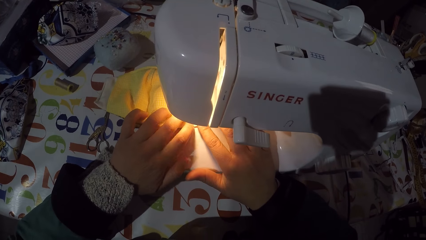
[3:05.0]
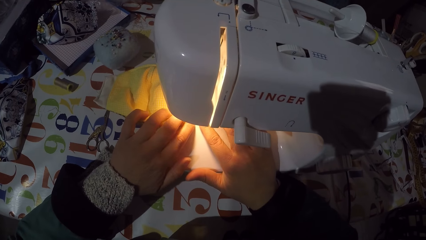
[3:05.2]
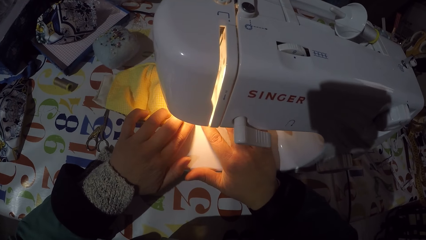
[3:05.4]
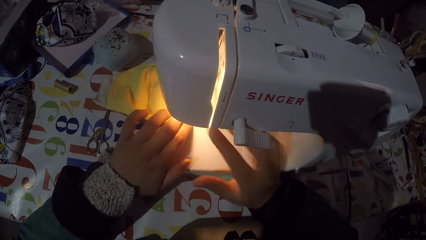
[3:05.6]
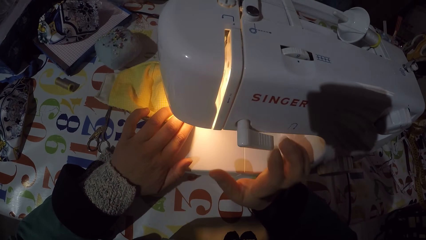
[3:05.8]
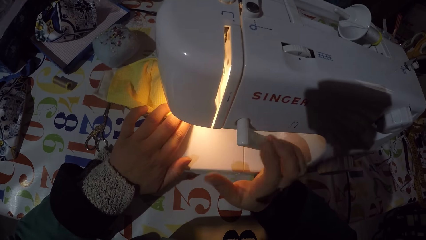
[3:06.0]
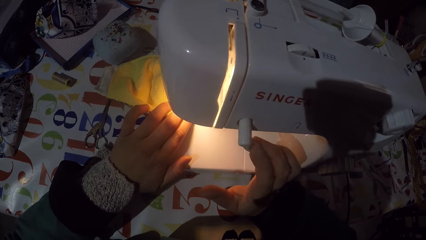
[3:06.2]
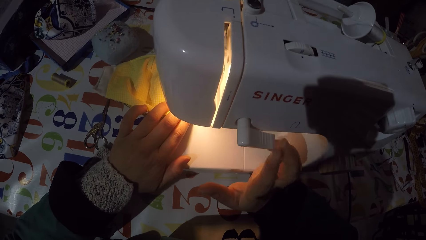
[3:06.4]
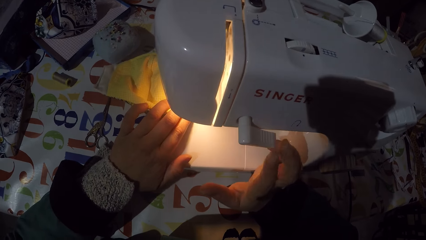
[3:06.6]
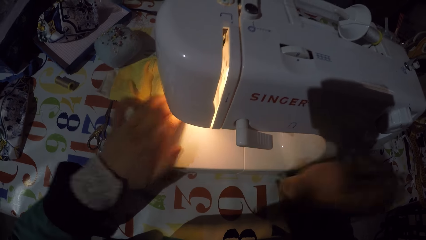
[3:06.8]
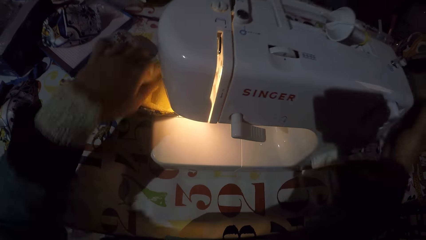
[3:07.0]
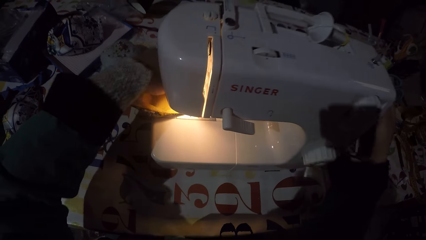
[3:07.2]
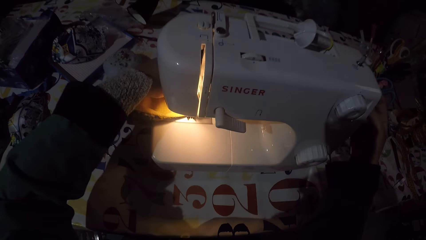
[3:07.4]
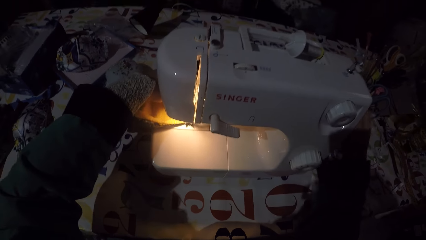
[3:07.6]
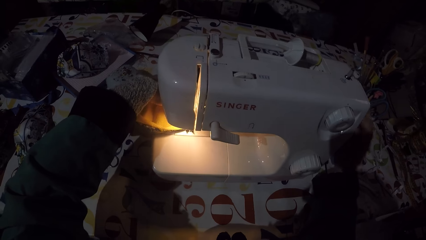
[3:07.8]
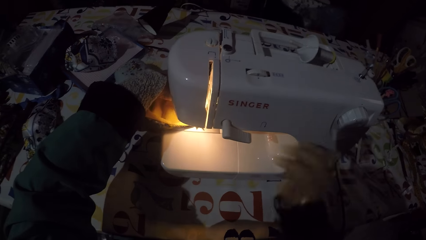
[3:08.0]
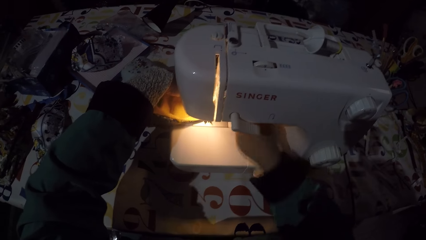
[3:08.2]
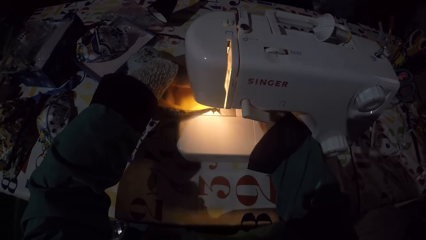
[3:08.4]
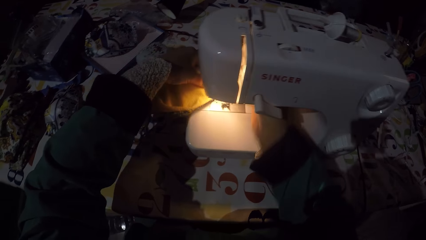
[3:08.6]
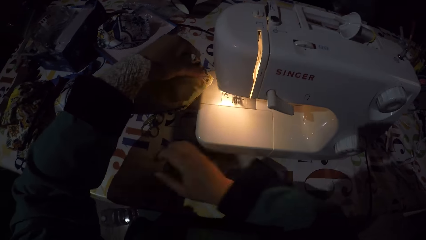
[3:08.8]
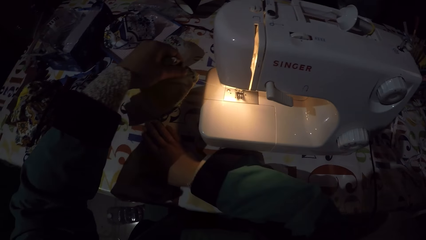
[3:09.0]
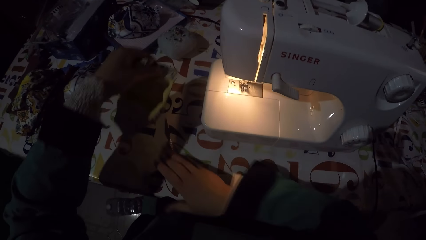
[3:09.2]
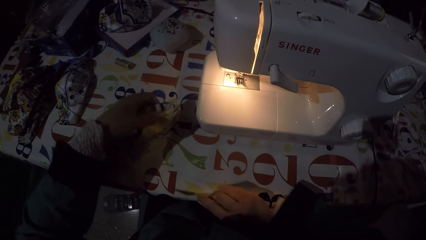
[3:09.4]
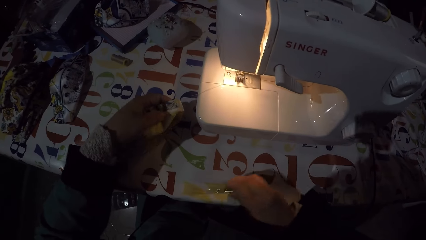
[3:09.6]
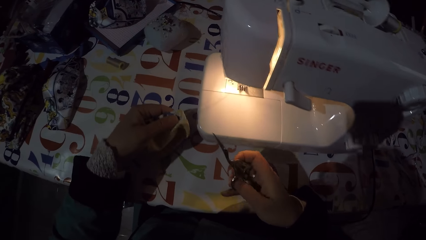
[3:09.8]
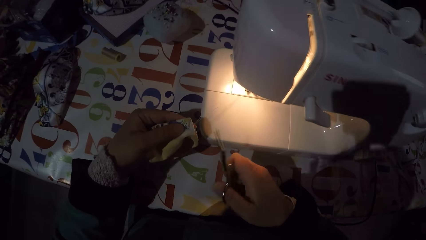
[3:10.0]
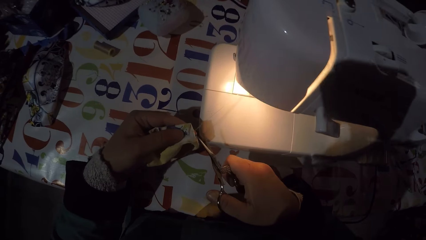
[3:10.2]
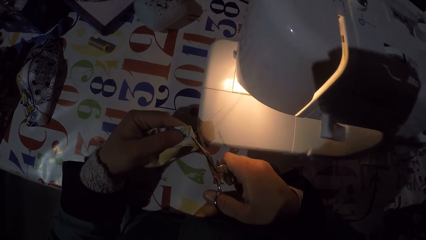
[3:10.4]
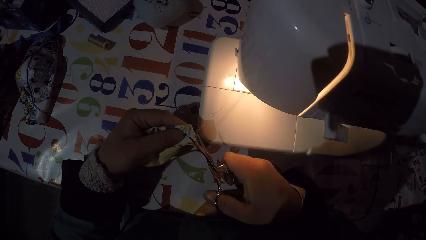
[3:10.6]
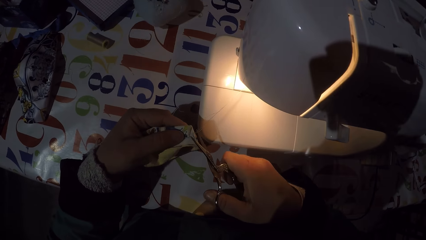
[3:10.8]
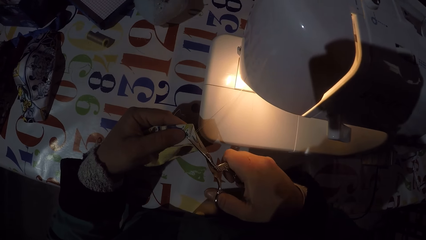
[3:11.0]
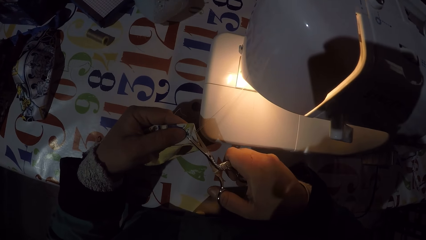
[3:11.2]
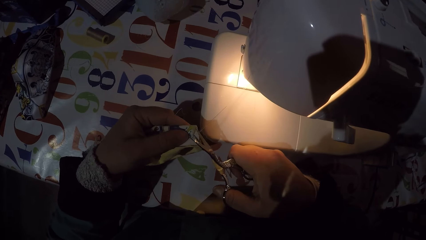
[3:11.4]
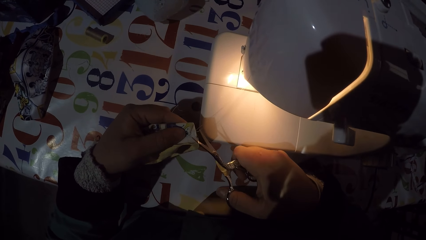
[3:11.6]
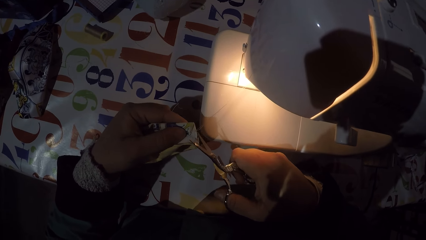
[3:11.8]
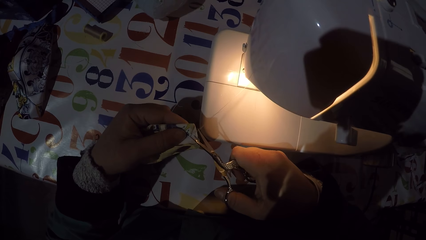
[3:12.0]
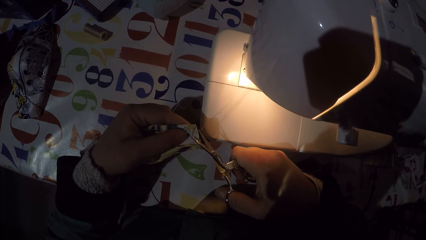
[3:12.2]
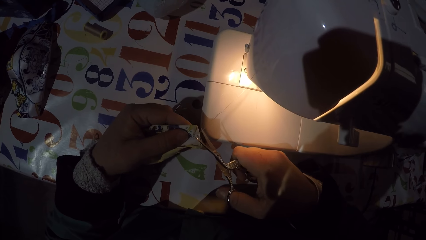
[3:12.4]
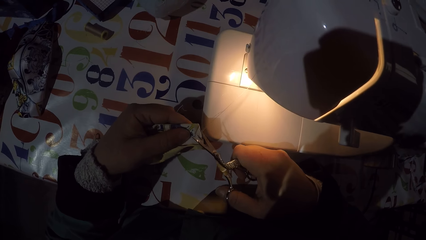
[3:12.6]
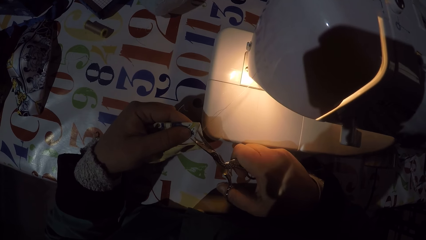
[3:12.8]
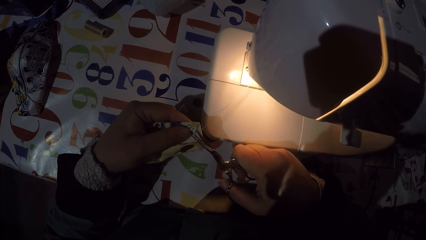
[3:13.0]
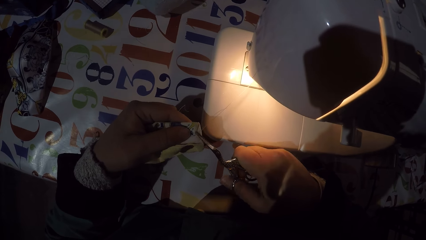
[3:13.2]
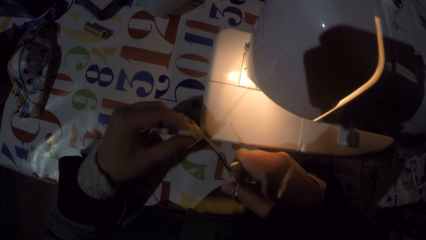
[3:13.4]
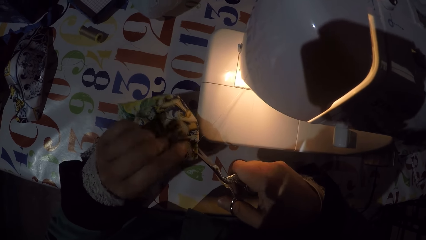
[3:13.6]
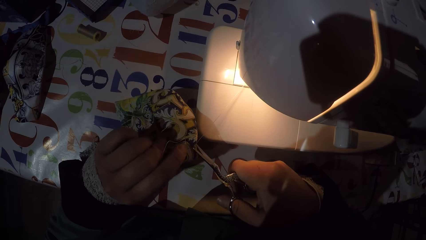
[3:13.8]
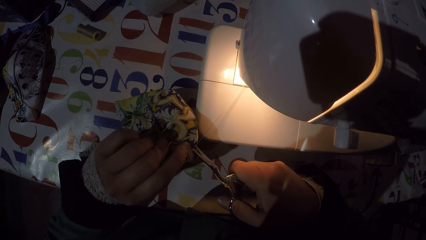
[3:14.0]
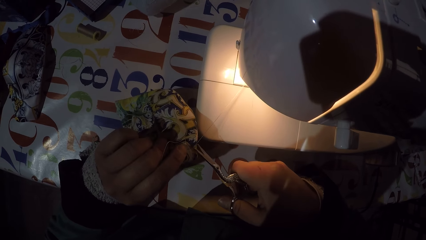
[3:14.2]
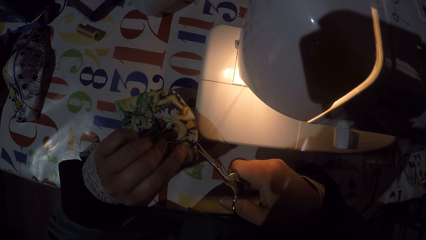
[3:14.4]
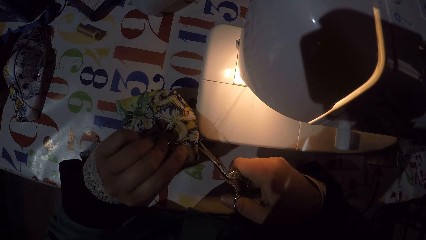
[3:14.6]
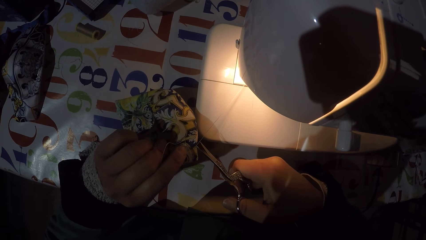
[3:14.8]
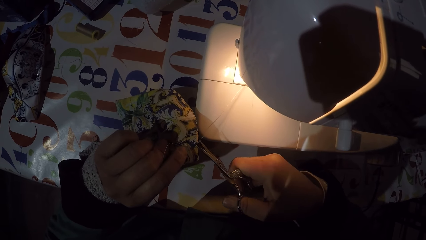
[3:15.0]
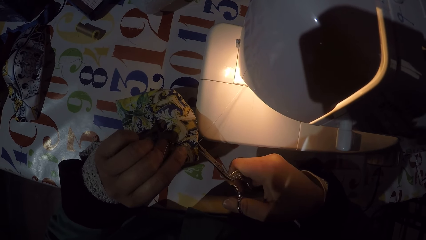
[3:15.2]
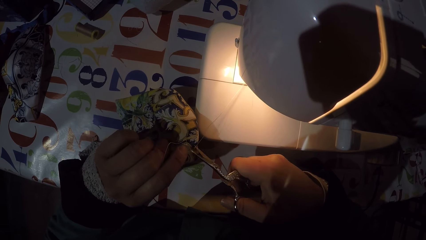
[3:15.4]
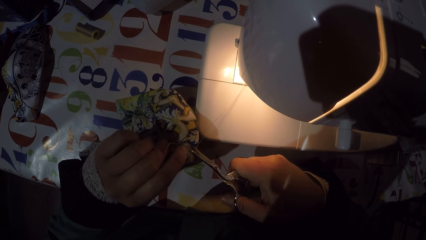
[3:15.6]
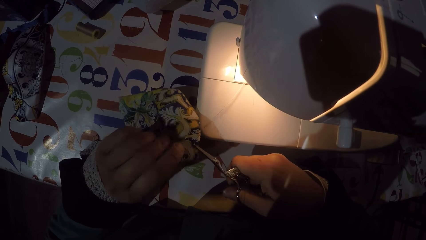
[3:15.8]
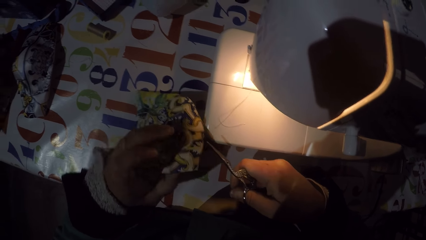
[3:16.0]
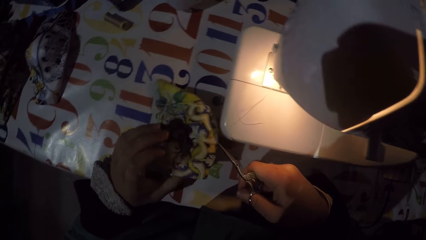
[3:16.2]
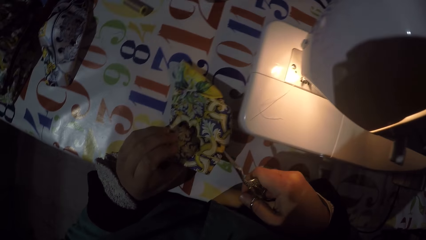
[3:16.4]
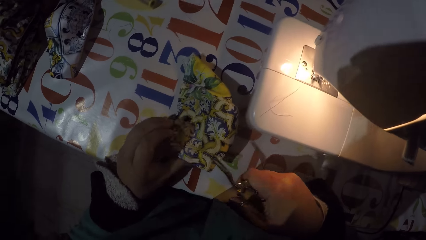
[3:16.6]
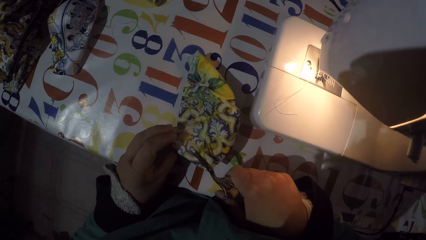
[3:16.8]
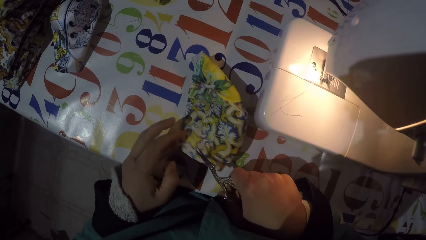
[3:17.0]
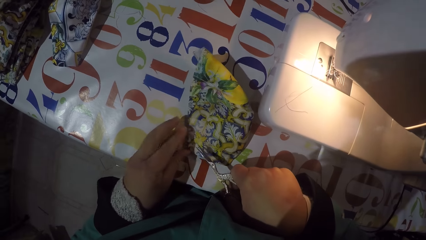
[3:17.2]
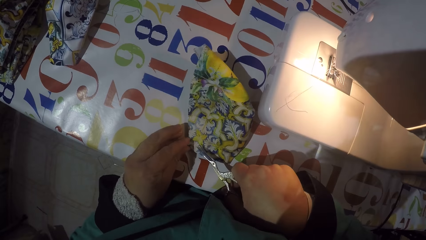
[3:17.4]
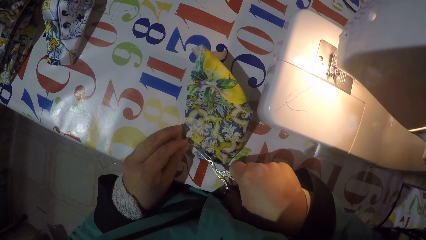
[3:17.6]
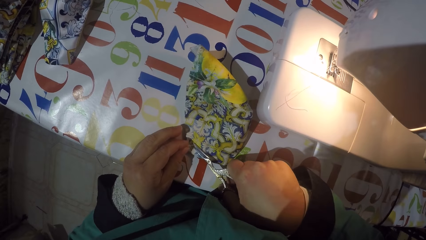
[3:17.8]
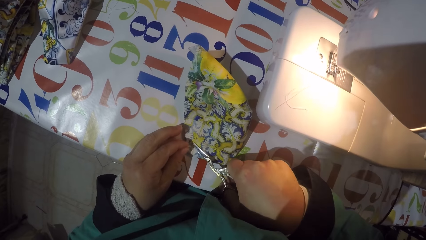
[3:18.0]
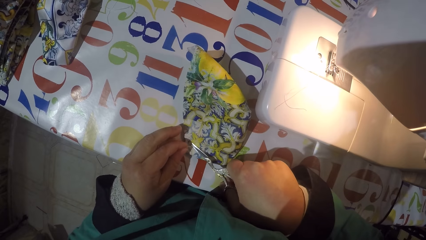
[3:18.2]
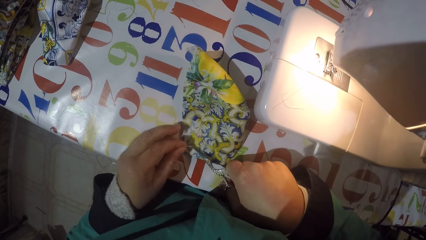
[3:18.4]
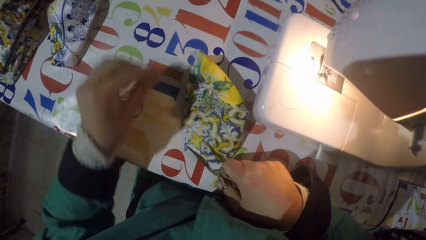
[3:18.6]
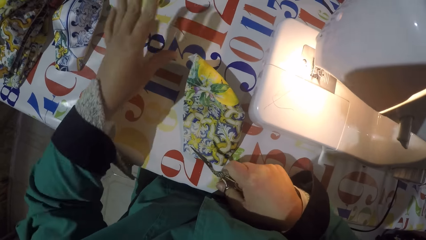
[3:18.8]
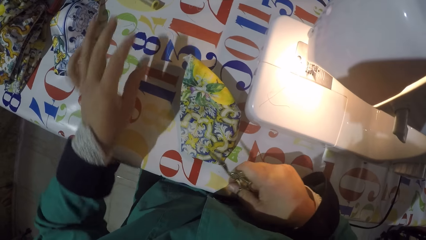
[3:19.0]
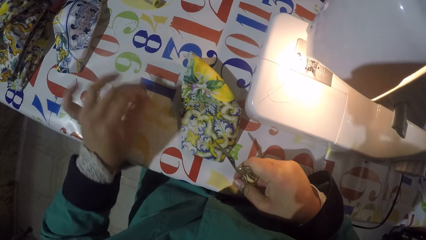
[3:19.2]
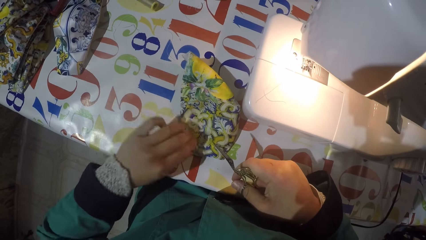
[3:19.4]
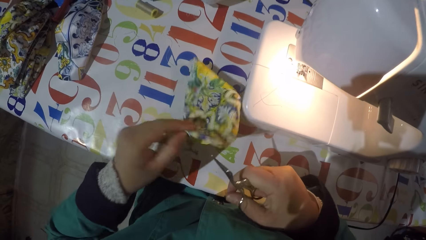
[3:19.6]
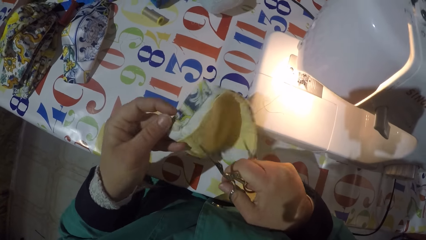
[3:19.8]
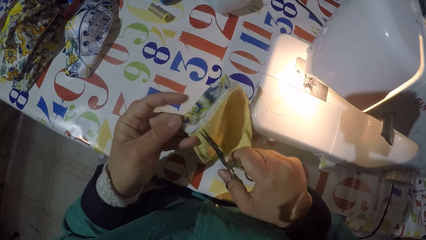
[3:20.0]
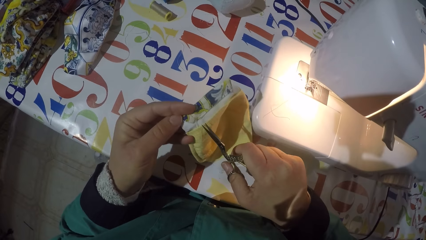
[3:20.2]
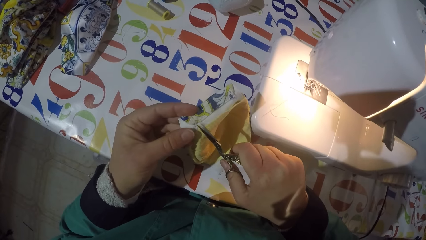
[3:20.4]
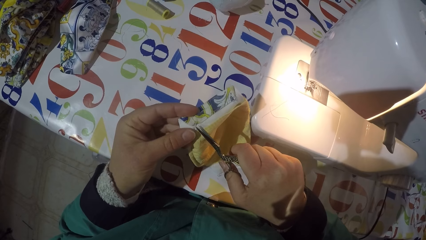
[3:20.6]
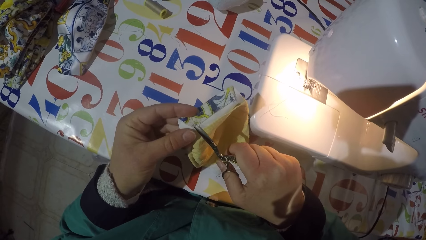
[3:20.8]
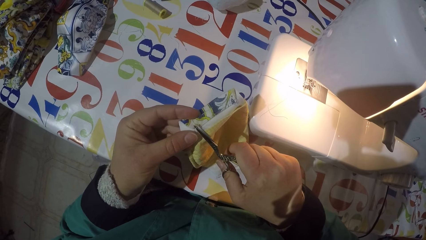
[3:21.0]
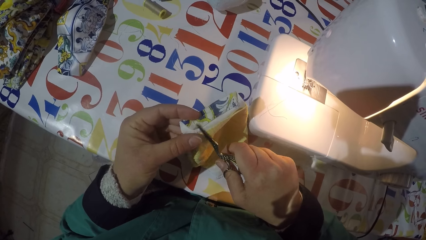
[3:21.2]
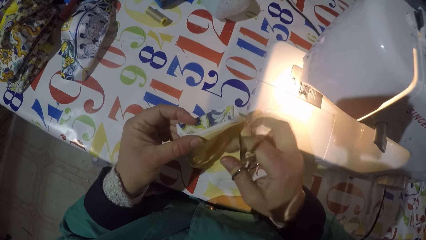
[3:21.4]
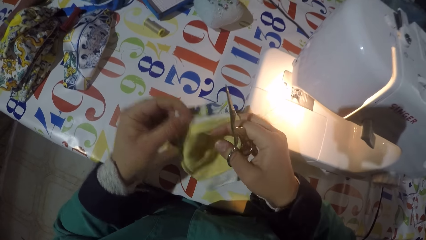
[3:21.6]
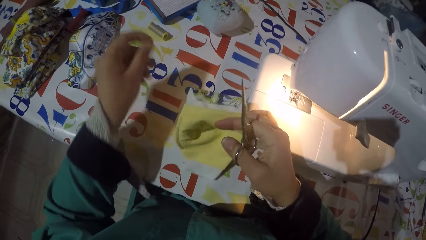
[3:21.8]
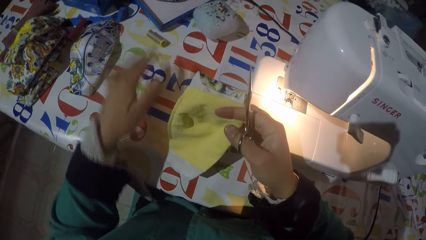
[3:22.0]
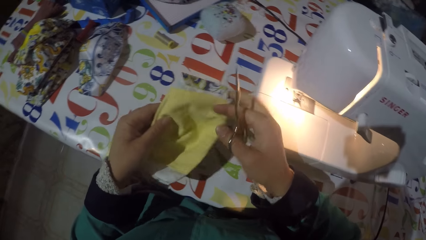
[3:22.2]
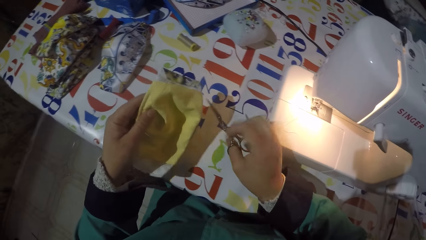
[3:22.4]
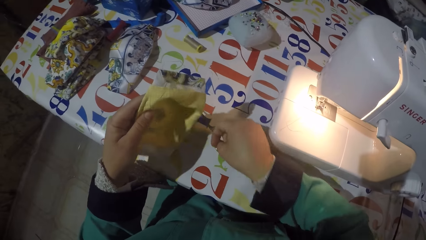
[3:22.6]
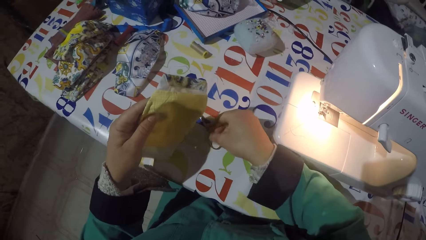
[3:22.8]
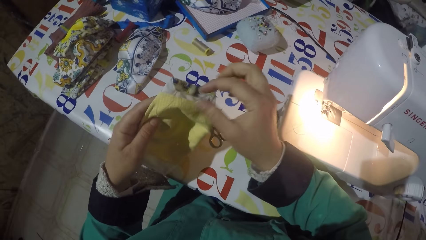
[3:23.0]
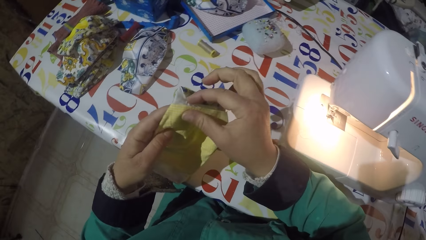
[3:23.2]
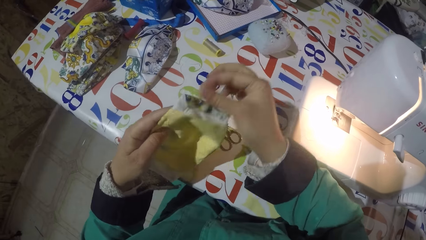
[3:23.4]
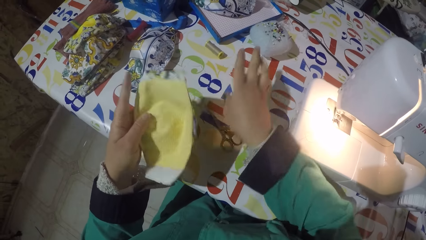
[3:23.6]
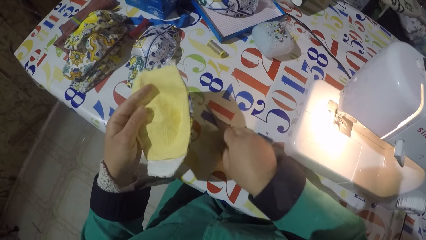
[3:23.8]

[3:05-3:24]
The camera wearer turns off the sewing machine. They adjust the hand wheel. They hold a piece of cloth or mask, take a pair of scissors from the table, and take out the mask from the sewing machine. They cut threads from the piece of cloth with the scissors. They throw a string. They pick up the mask from the table. They cut strings from the mask. They throw a string. They hold the piece of cloth and put the pair of scissors on the table. They remove a string on the mask.
